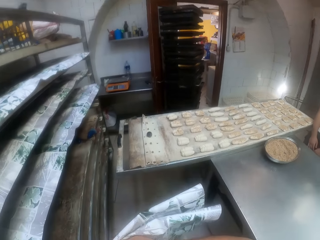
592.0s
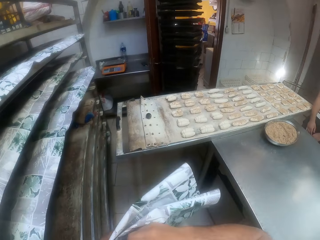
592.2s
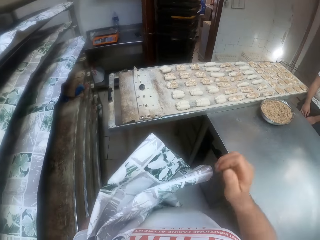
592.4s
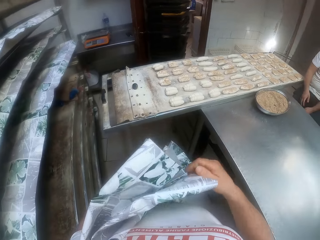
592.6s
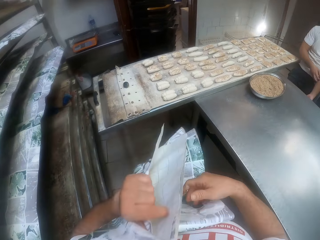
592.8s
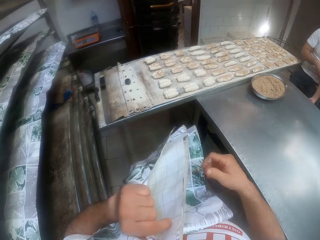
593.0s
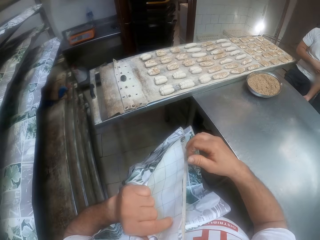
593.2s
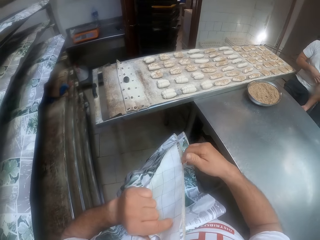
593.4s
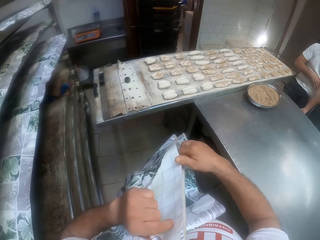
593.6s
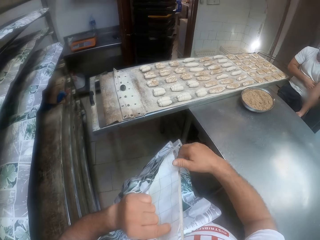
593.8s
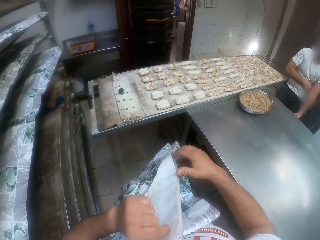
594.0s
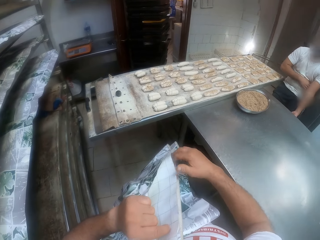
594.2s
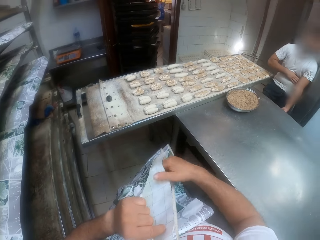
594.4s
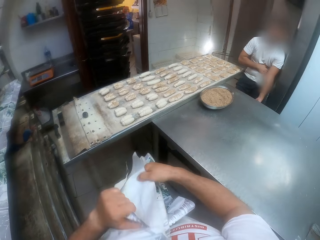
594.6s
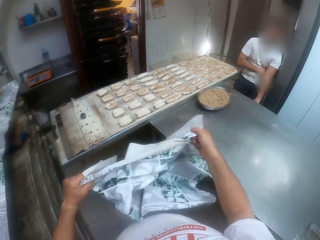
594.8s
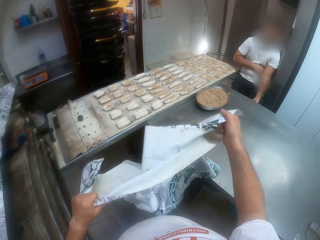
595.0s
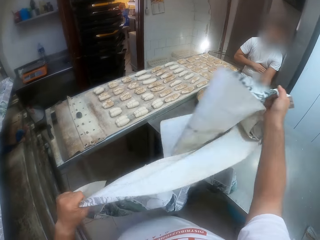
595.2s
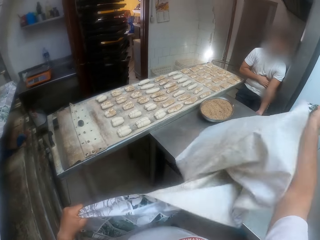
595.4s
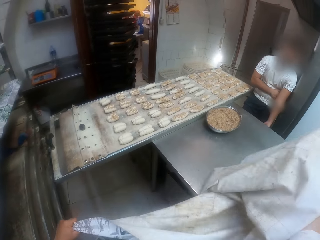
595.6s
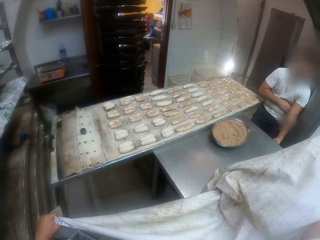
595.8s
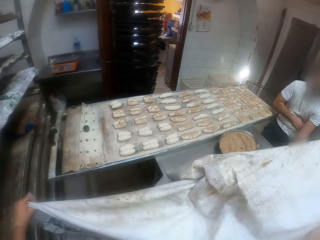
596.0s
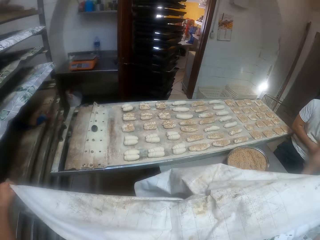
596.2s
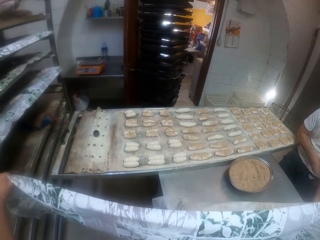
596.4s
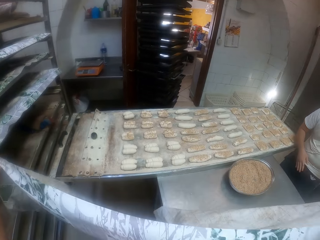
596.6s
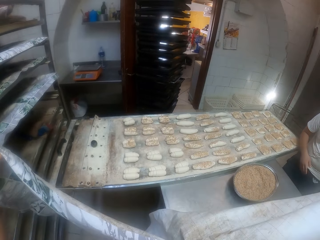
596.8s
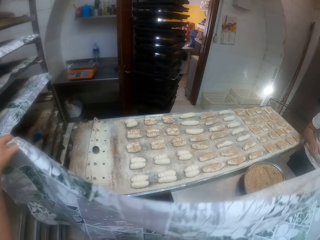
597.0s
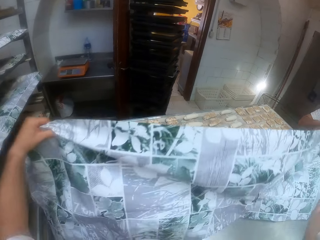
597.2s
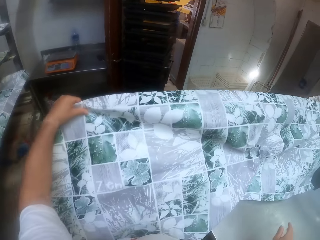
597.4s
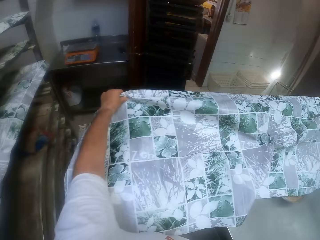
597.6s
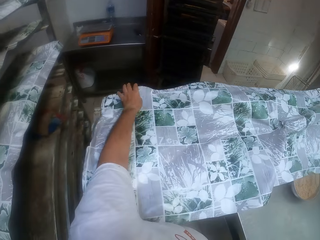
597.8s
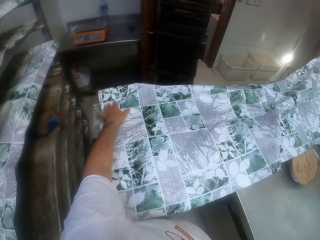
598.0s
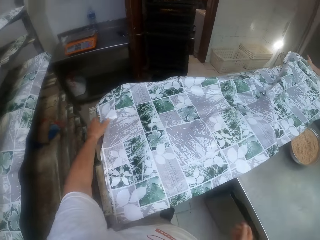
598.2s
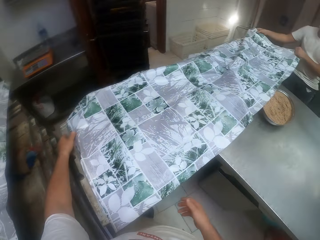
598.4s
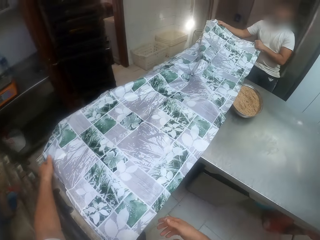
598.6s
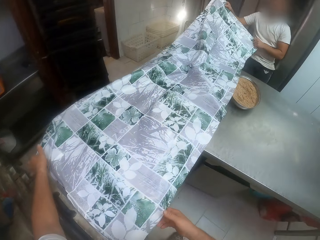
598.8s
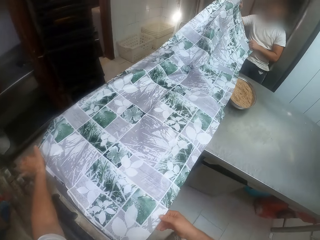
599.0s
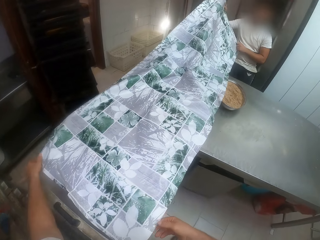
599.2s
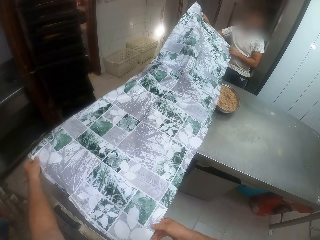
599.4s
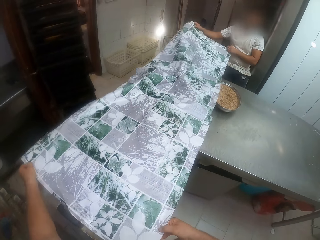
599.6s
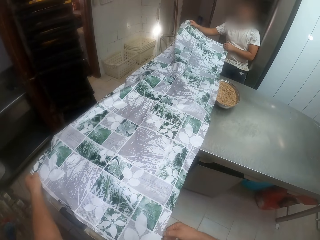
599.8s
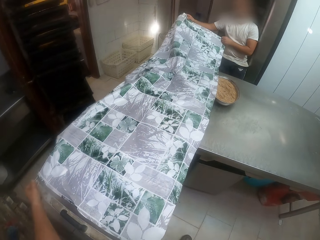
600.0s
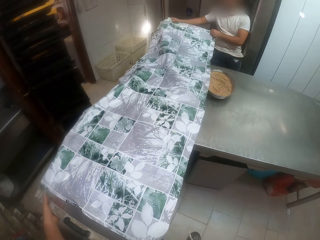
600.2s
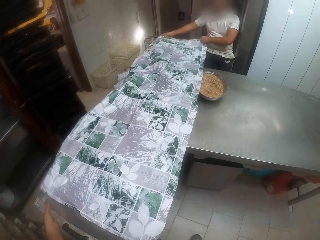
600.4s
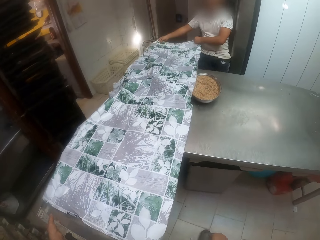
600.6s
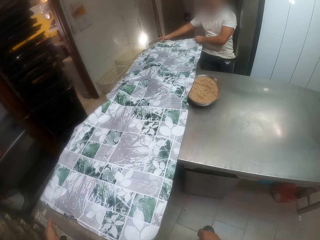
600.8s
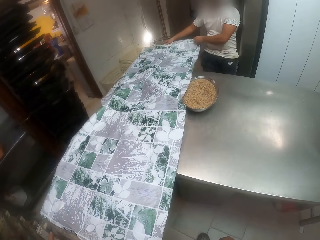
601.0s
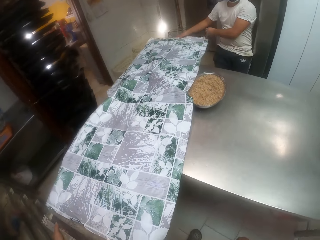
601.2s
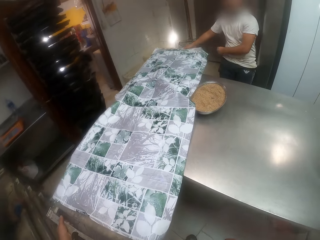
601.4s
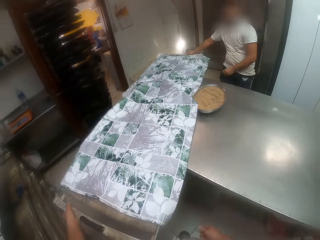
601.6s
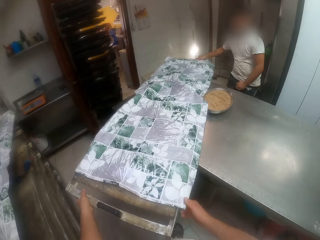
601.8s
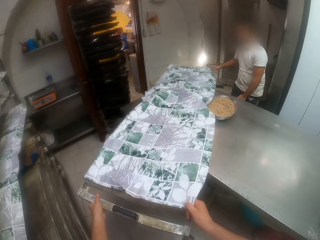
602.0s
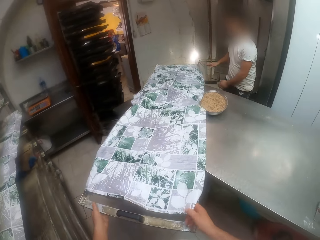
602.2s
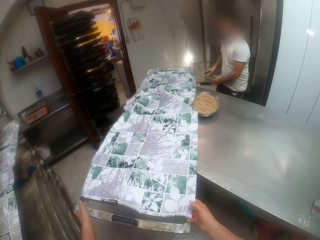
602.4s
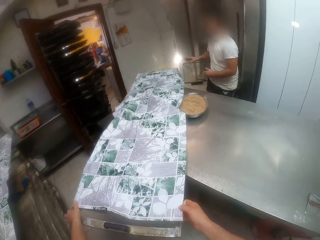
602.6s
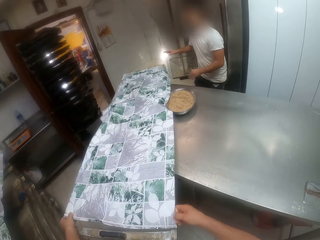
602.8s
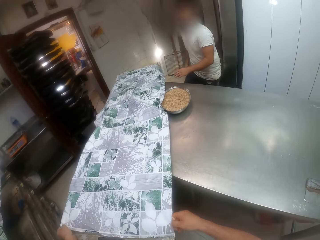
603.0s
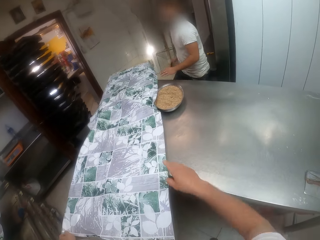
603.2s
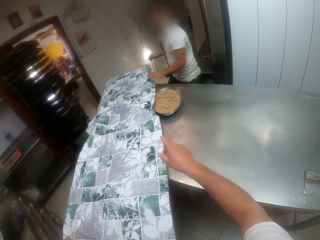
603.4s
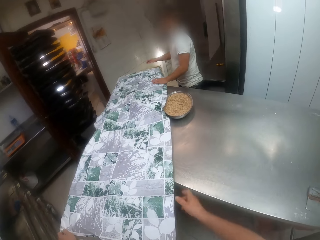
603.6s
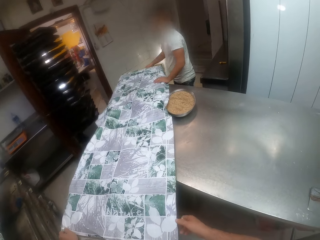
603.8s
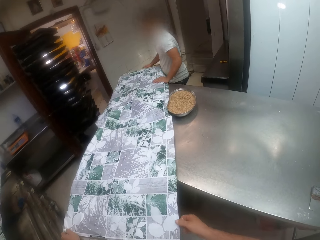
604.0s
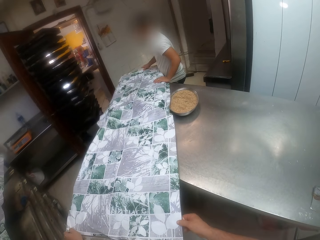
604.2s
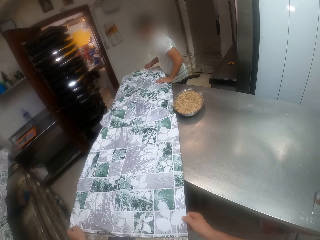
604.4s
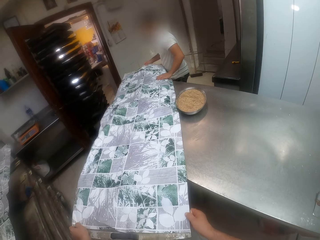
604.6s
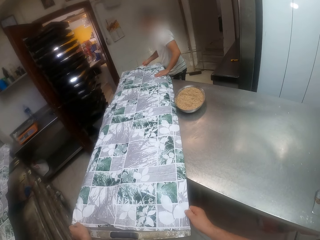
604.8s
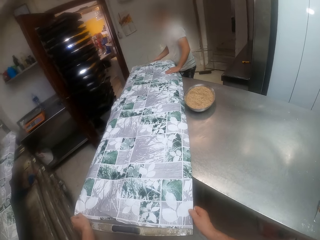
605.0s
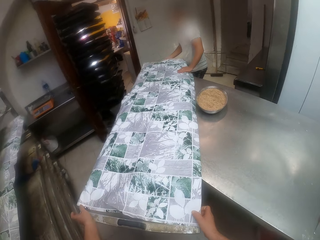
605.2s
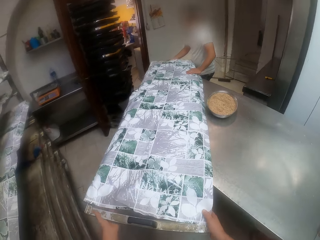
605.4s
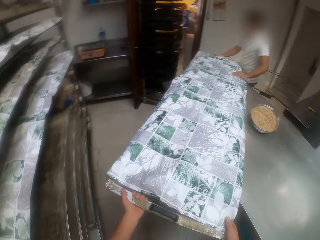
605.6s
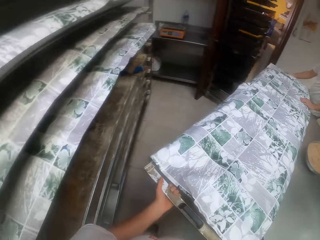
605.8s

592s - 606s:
The camera wearer stares at the sheet or carpet. He opens the sheet with both of his hands. He covers the doughs on the tray with the sheet with both hands. A man spreads the sheet on the tray with both hands. The man moves the carpet on the tray. The camera wearer pulls the tray with both hands. He moves the carpet on the tray. The man moves his hands. The camera wearer raises his hand. The man moves the carpet on the tray.

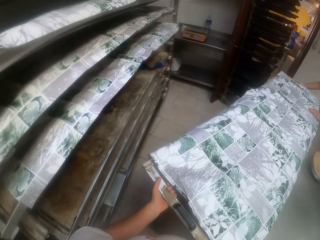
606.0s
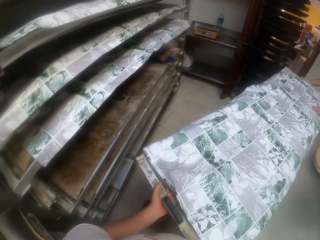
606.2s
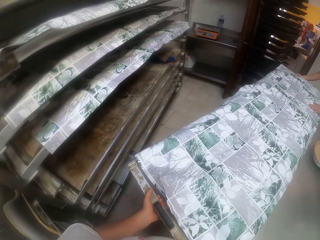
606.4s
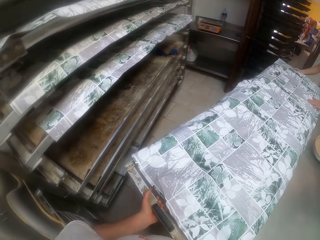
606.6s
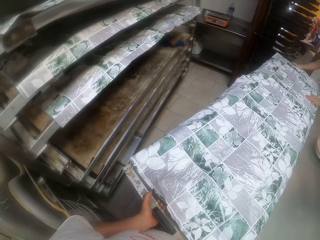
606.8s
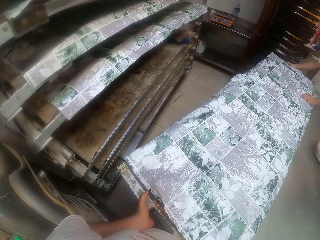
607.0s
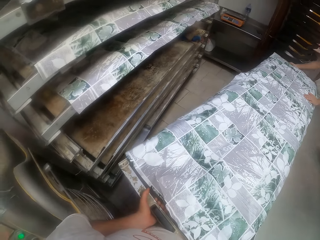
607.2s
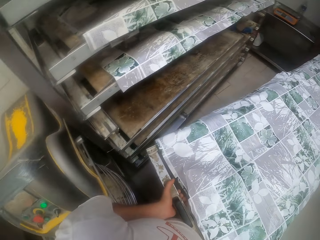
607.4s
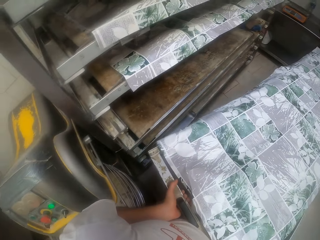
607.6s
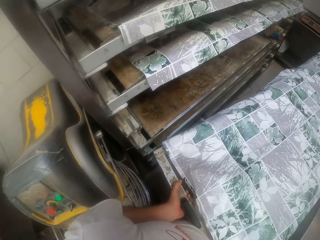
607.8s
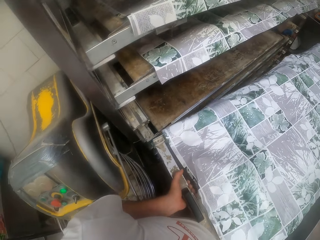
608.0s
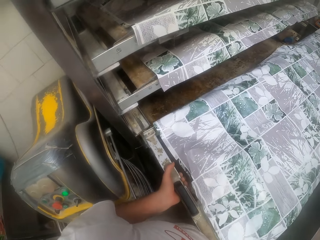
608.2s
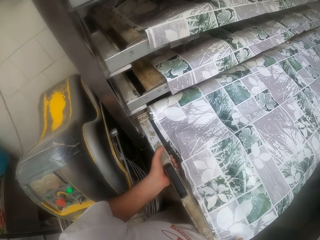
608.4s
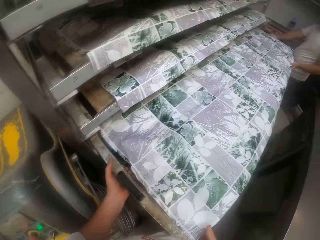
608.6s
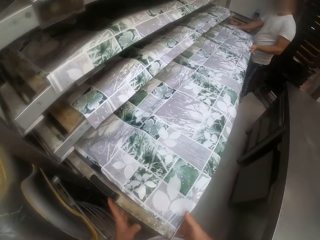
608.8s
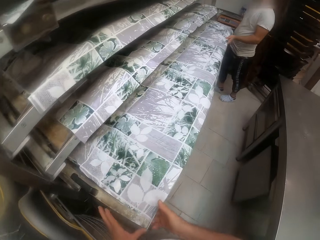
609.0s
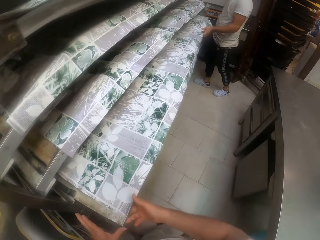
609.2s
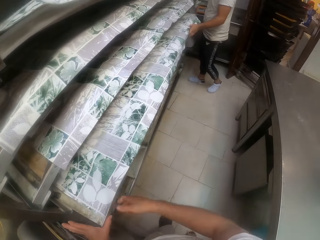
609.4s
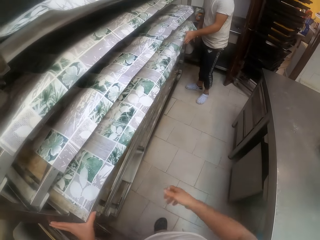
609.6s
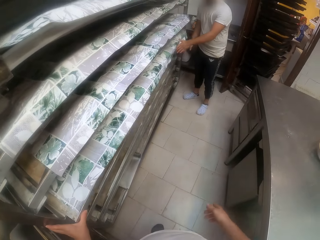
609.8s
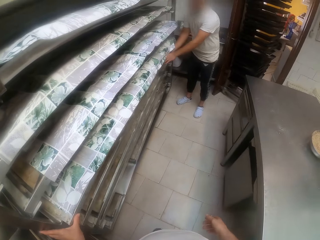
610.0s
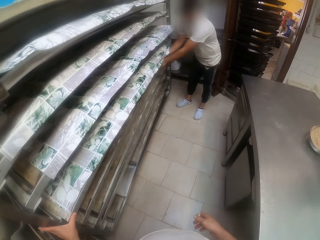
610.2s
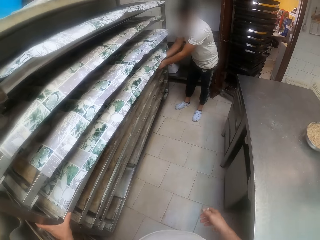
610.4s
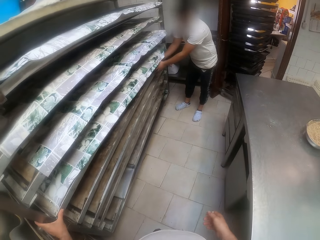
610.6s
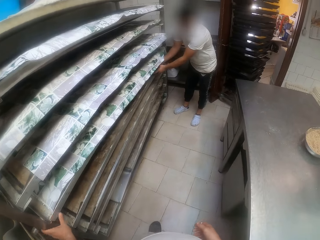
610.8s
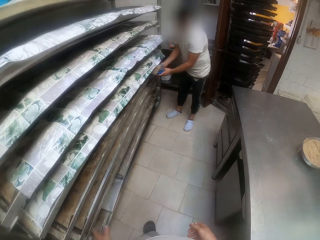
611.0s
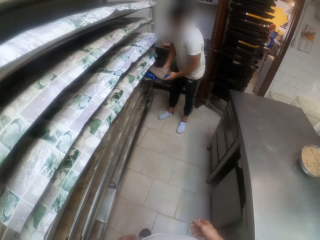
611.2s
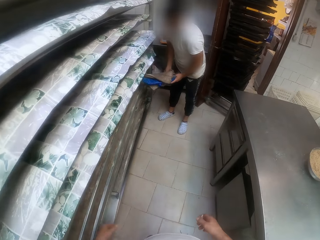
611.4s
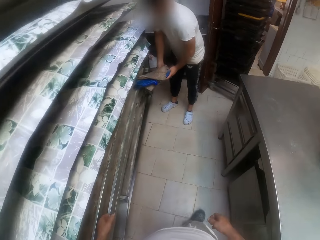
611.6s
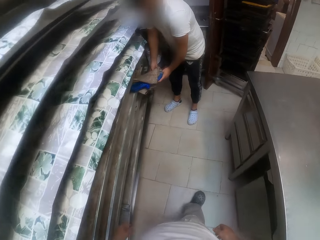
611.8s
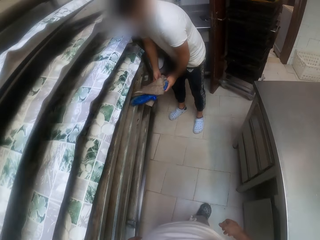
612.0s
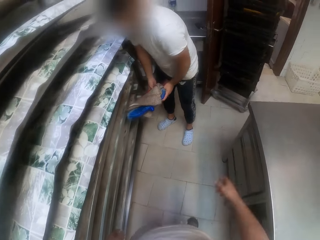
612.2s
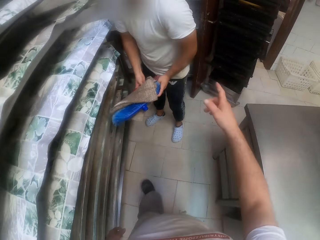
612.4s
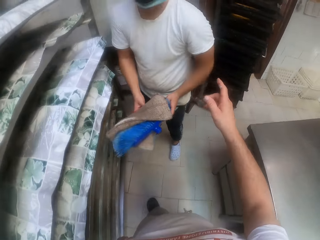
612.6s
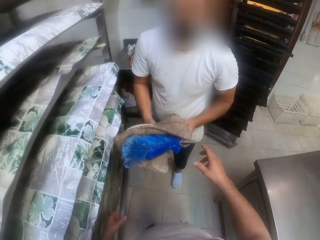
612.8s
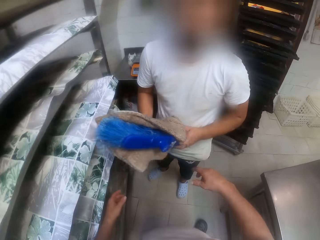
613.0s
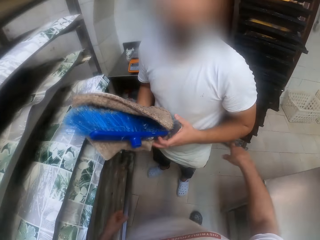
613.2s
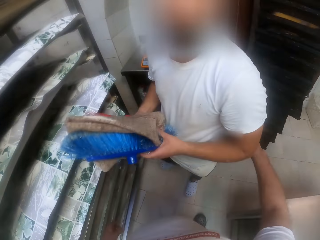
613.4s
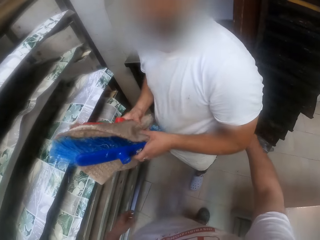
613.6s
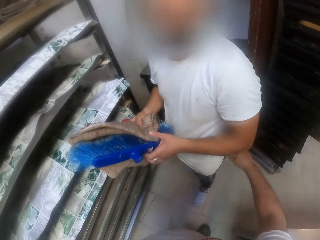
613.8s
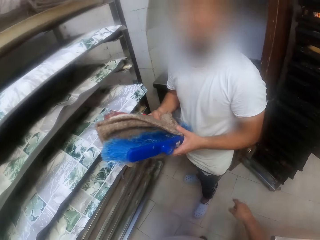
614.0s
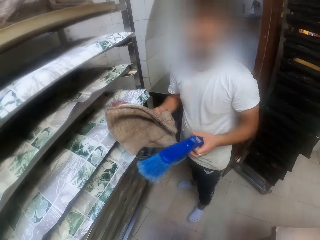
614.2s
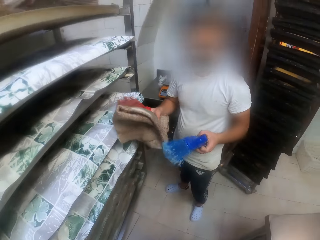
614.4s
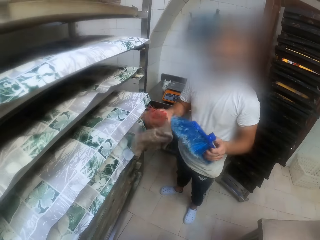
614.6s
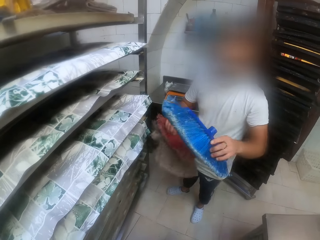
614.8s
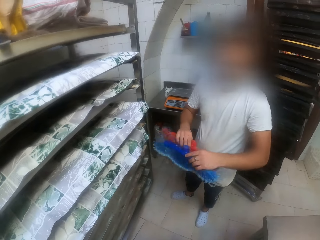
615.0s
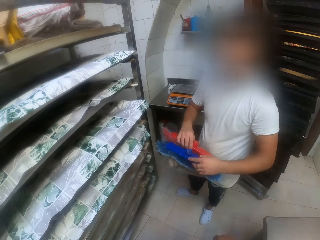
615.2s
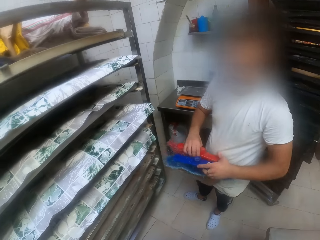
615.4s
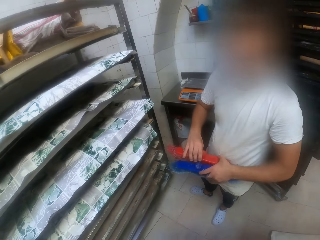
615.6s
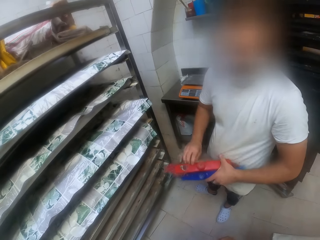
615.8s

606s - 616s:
The camera wearer and a man pick up the dough tray from the table. The camera wearer carries the tray with both hands. The man carries the tray with both hands. The camera wearer inserts the tray into a shelf with the man. The man pulls out a broom head and a towel from the shelf with both hands. The camera wearer walks around the bakery. The man holds the broom head with his right hand and the towel on his right hand. The camera wearer raises his hand. He stares at the man.
